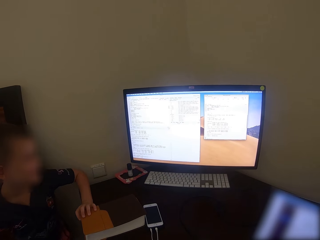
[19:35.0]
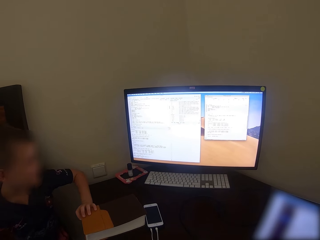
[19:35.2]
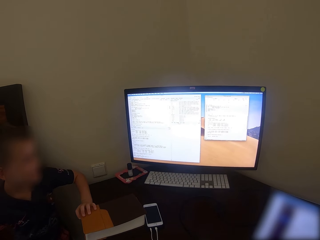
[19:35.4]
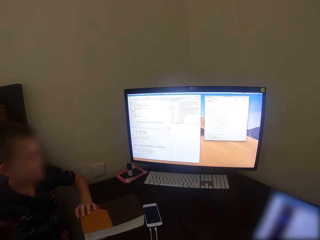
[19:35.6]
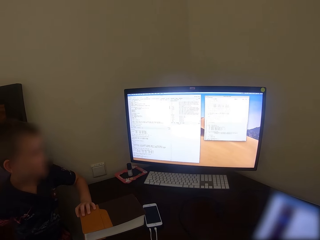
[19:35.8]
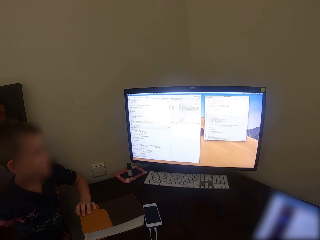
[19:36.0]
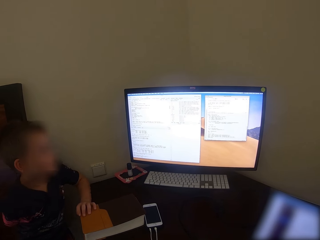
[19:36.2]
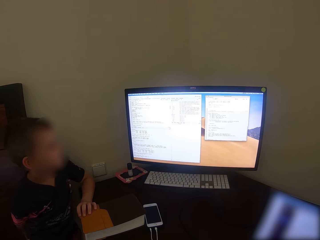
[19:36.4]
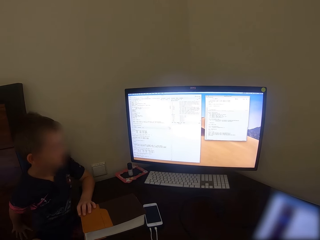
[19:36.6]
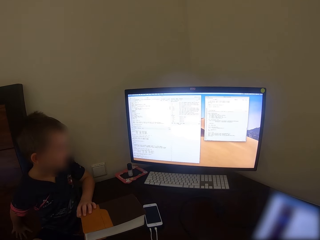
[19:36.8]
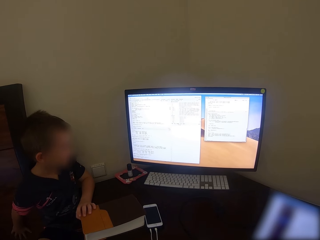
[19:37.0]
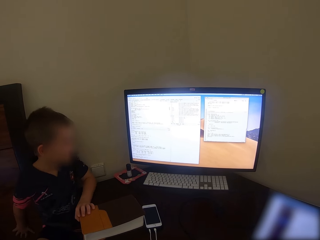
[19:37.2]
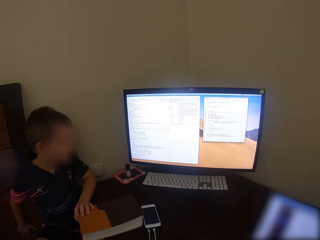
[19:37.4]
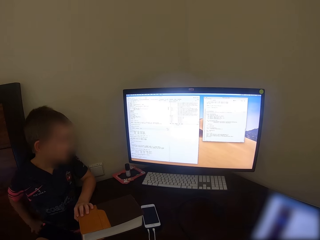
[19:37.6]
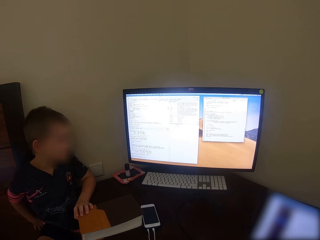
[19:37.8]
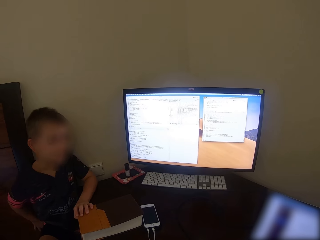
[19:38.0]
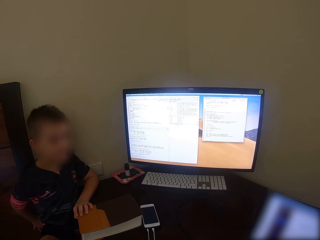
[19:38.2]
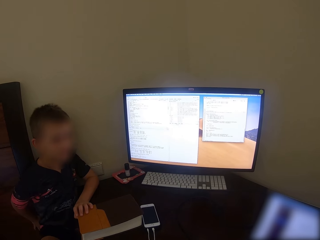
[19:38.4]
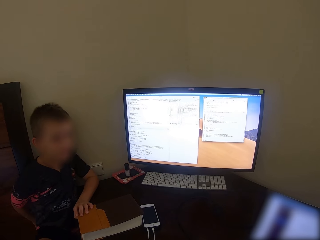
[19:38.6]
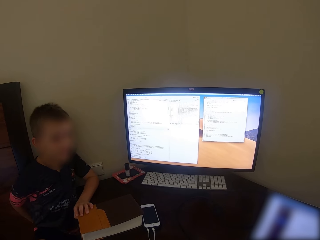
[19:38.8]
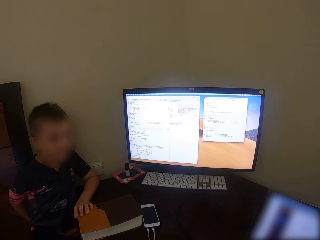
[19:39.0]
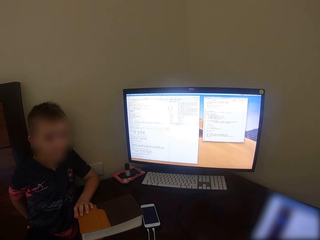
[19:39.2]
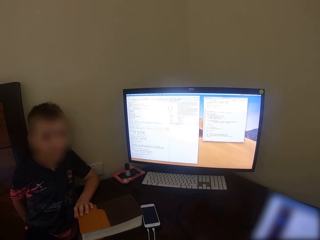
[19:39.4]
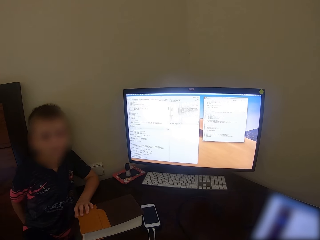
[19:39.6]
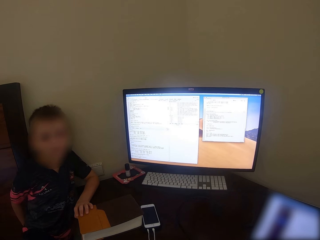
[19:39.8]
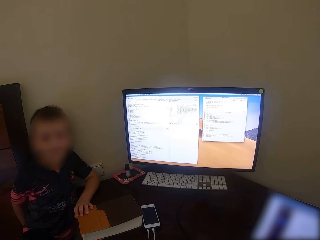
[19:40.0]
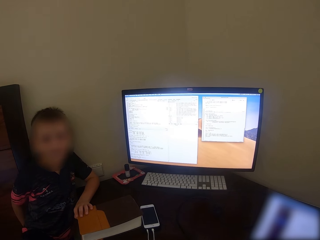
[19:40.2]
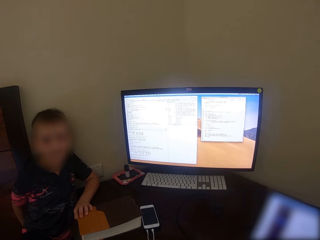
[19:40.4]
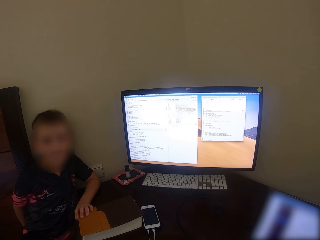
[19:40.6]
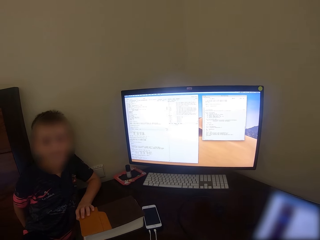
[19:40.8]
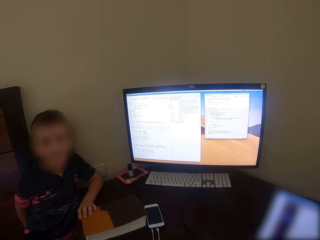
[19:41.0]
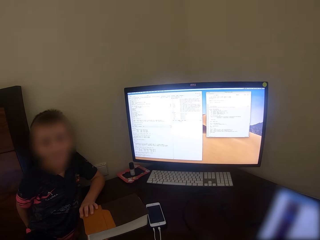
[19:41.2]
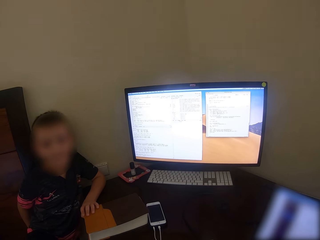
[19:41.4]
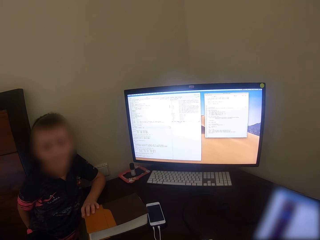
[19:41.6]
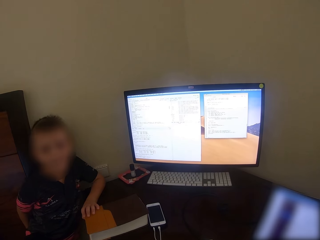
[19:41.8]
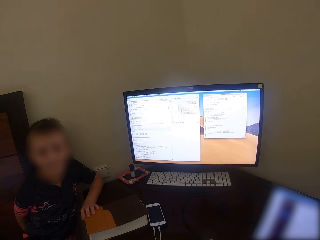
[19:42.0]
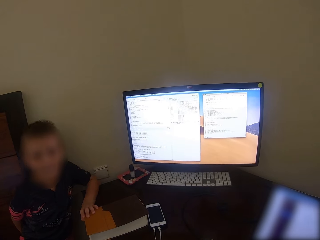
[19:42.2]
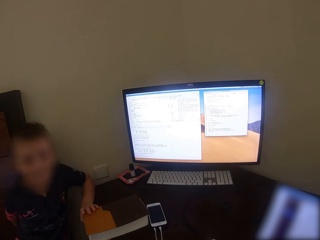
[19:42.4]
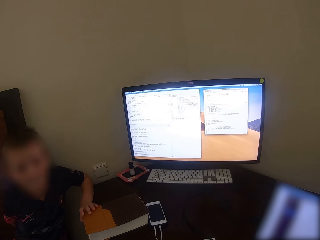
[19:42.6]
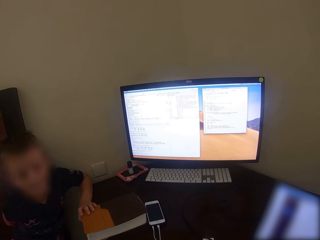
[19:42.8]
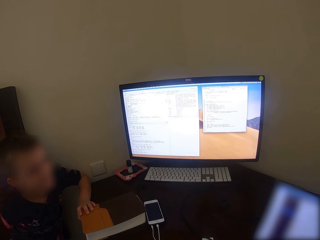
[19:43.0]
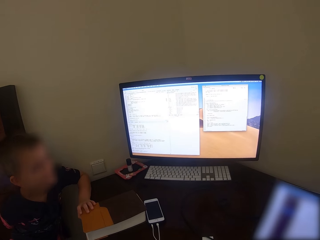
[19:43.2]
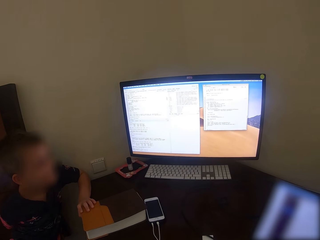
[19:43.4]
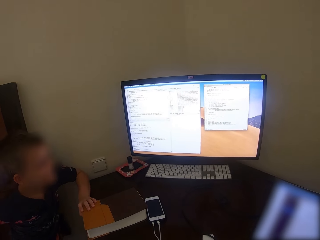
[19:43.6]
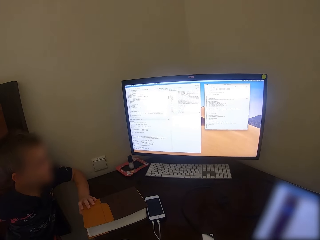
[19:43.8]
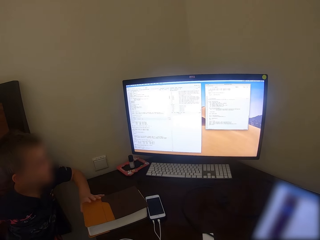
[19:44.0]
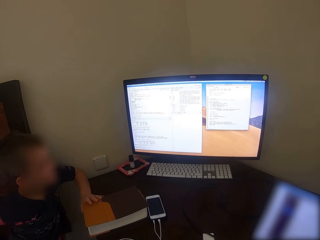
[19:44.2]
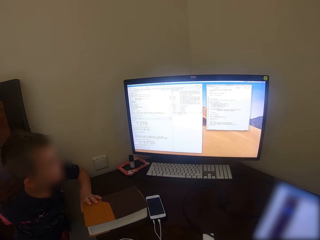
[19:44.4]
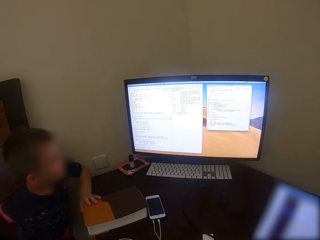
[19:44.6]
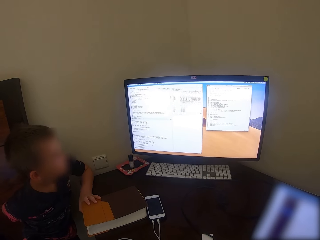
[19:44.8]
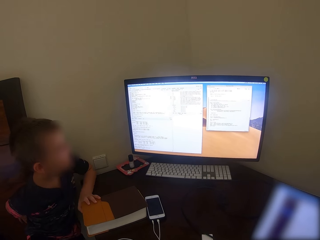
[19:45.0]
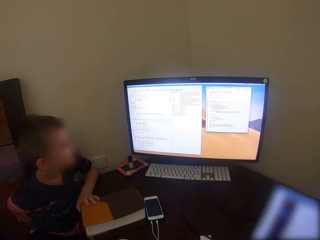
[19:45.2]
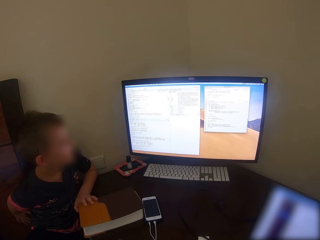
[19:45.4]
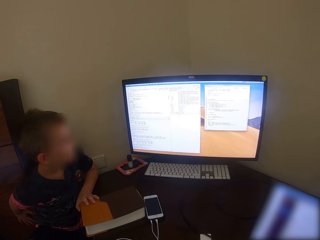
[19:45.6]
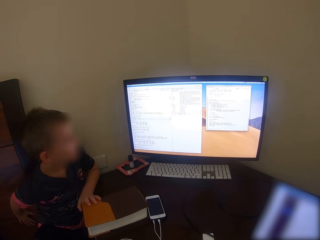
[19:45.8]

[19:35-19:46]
A man talks. The camera wearer converses with the man.

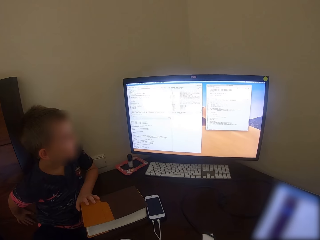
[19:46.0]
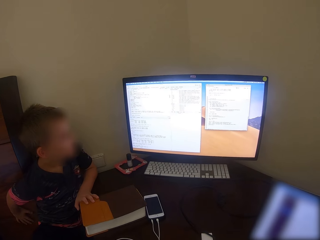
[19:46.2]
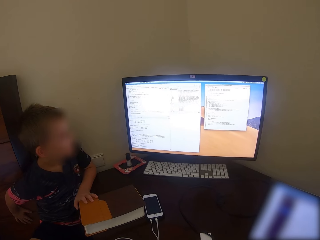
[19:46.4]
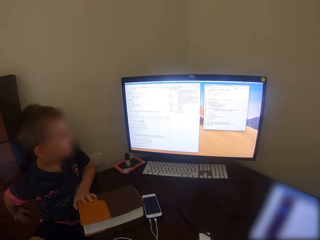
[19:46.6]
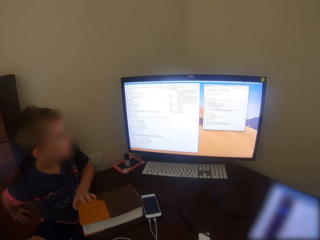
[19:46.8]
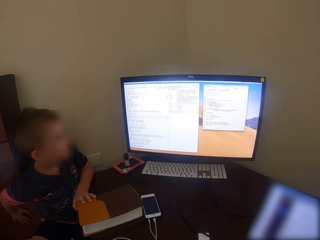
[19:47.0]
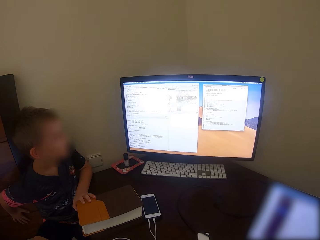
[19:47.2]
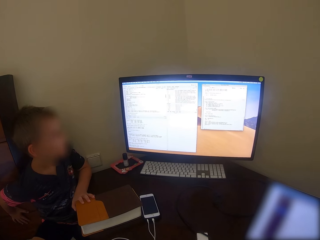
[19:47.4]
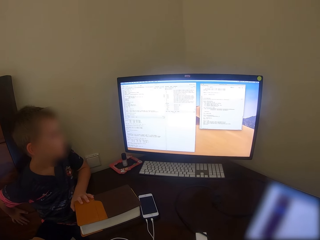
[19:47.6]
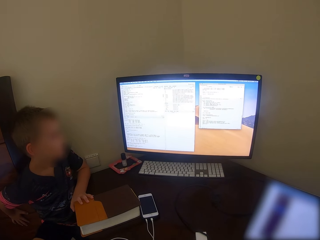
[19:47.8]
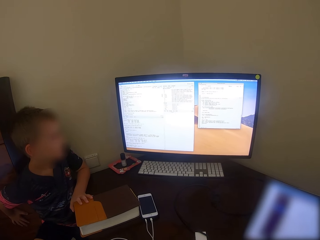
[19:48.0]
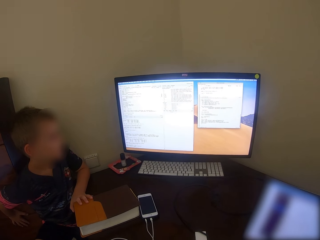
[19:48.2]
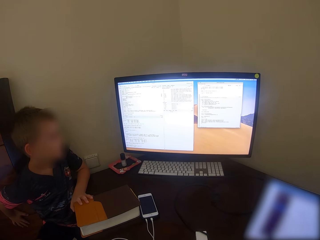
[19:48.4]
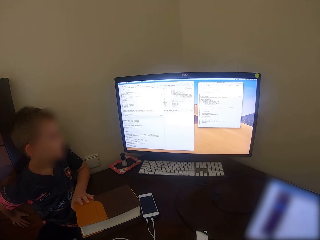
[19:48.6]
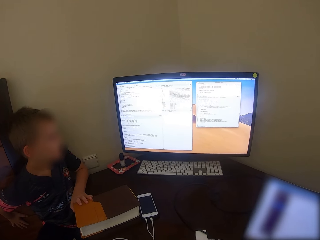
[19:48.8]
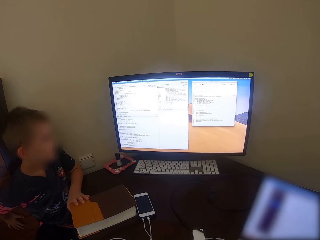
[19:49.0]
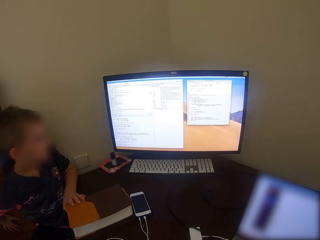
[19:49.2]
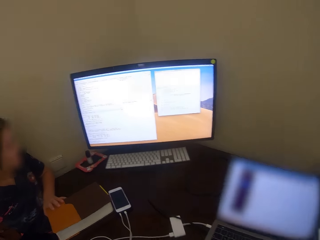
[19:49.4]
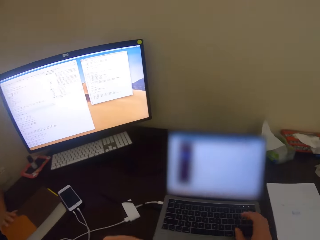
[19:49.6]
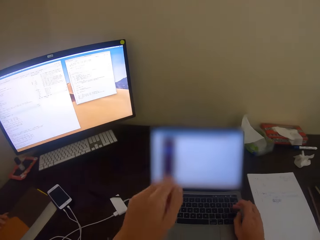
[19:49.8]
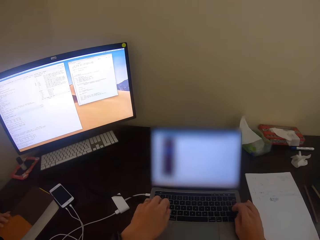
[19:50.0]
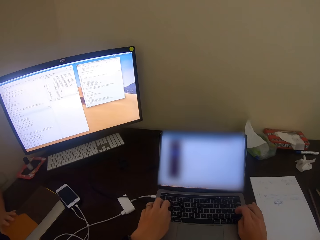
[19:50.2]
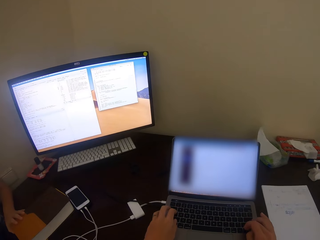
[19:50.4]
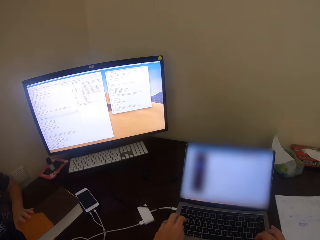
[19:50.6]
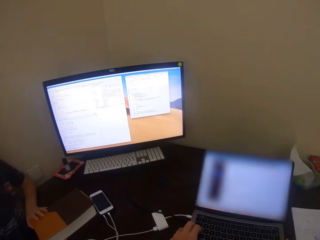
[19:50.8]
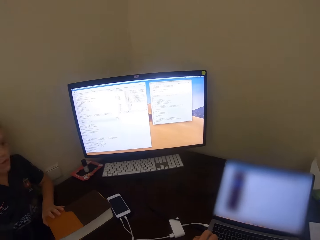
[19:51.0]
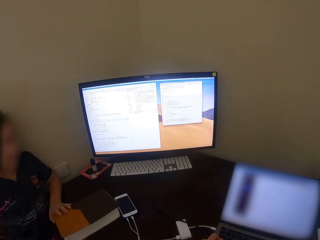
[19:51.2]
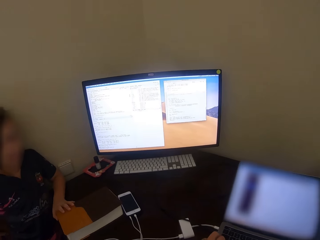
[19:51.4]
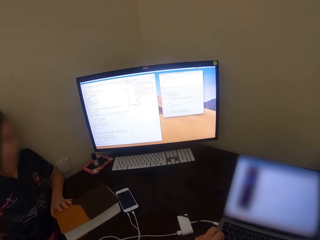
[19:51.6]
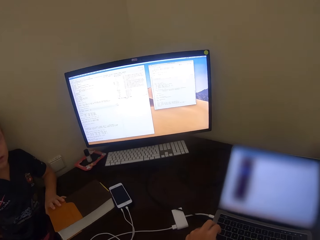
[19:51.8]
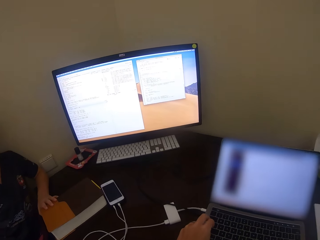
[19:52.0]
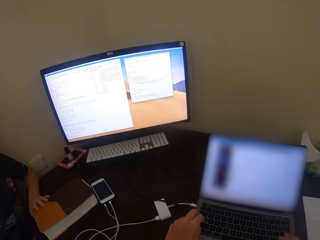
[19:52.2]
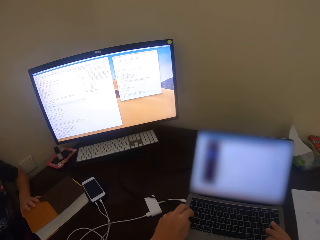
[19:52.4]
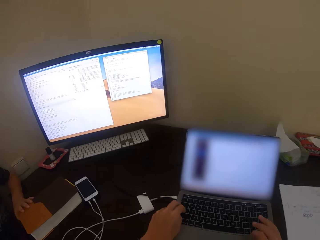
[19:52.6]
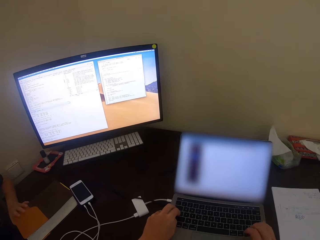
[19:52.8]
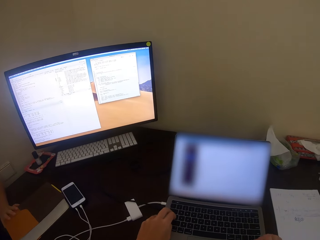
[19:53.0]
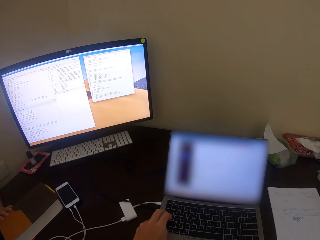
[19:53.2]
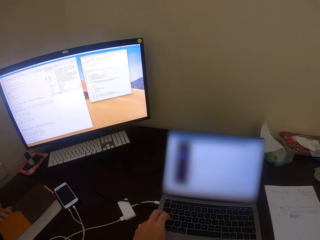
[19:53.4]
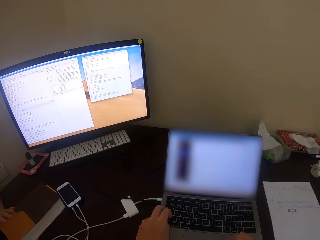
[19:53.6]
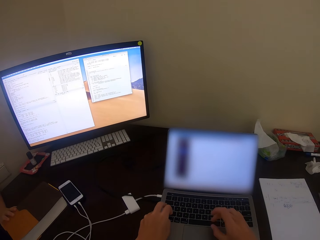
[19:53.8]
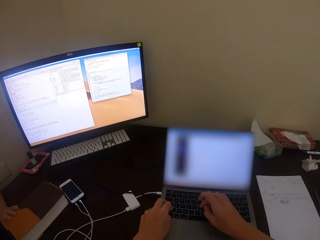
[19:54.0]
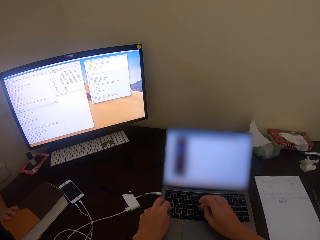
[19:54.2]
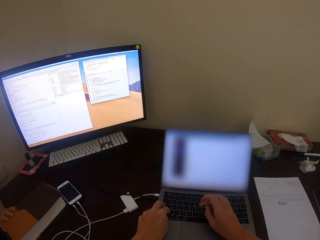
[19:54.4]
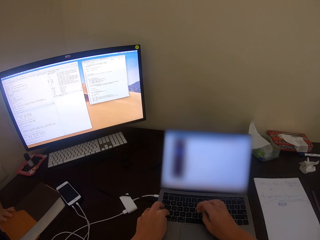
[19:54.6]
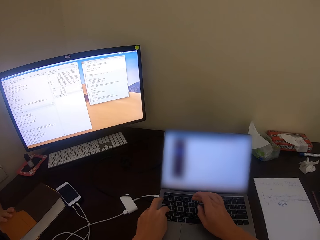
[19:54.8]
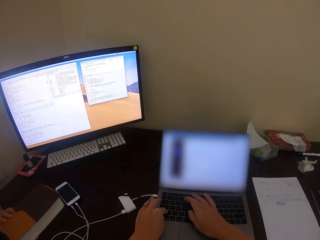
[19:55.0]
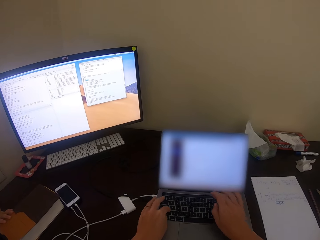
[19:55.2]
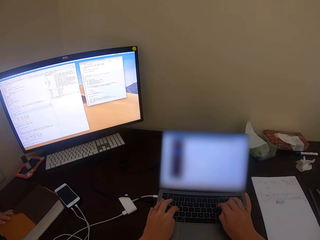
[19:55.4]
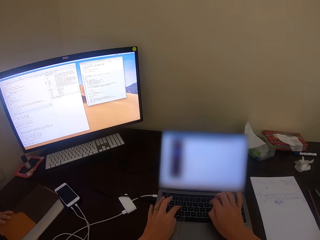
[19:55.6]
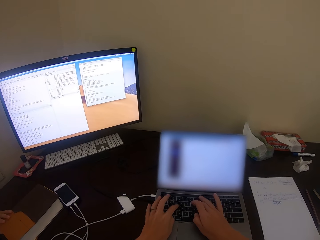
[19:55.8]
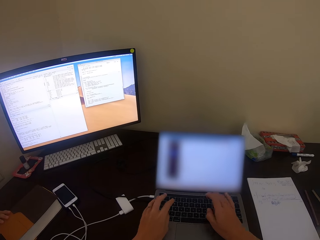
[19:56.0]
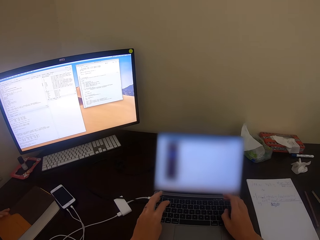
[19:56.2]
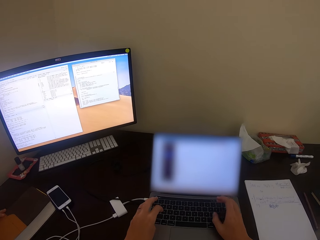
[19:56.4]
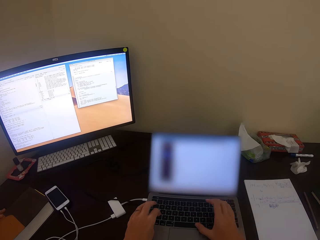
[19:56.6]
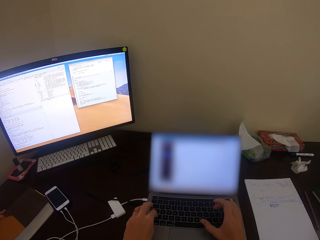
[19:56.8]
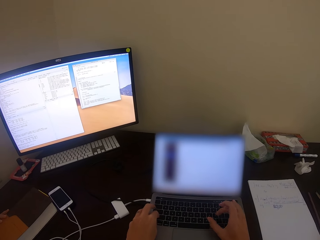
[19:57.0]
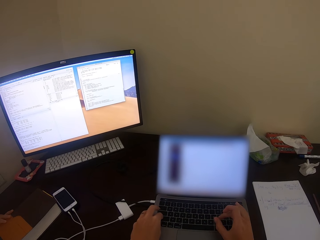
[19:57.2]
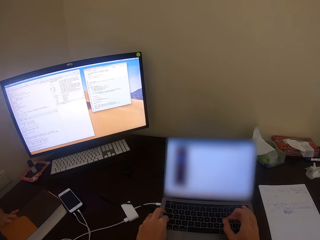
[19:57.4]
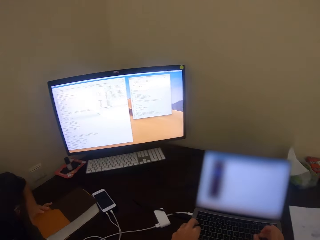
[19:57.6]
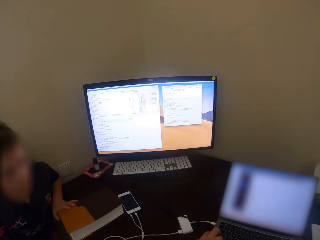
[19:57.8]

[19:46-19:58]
The camera wearer looks around. They touch the laptop. They type on the laptop keyboard. They look around. They touch the laptop.
